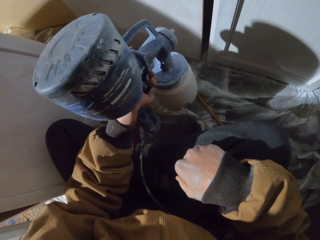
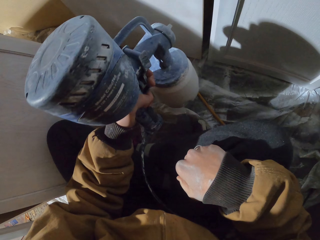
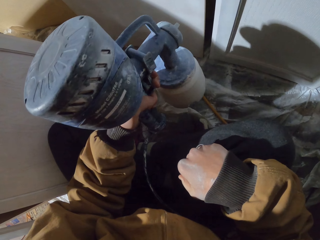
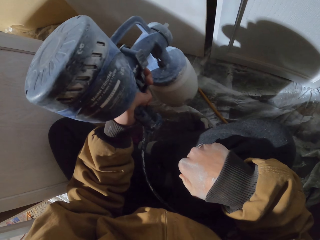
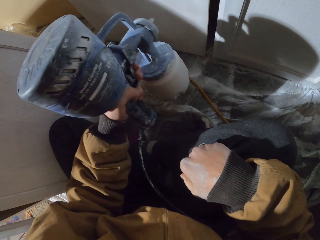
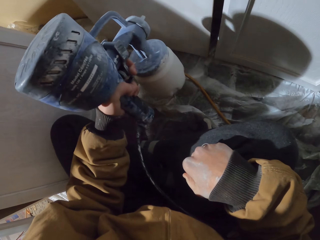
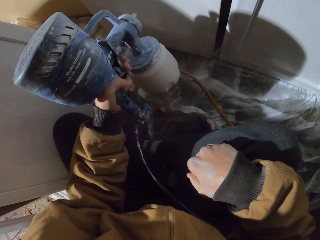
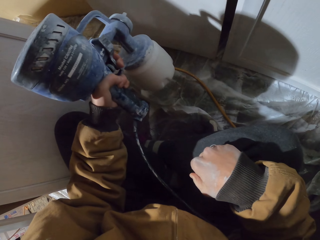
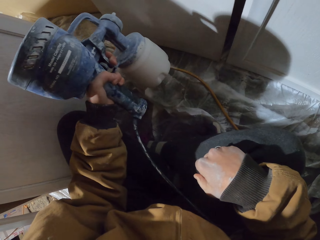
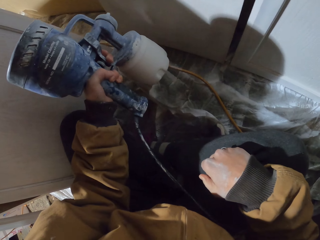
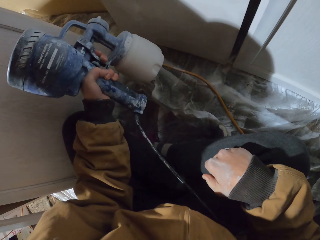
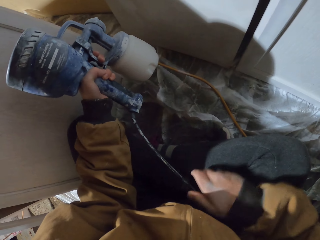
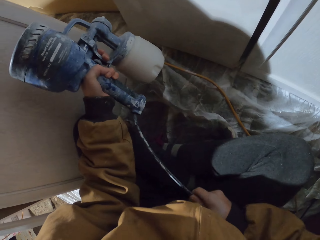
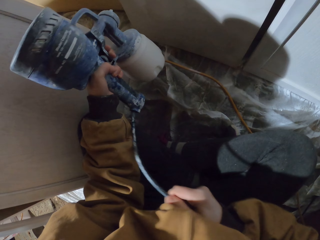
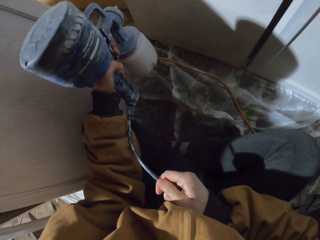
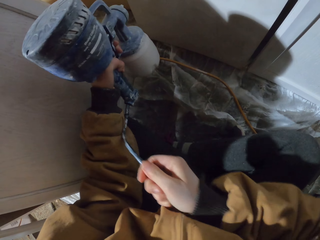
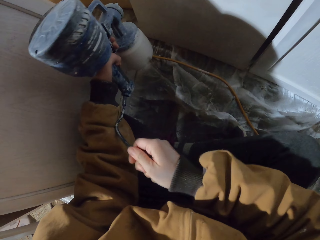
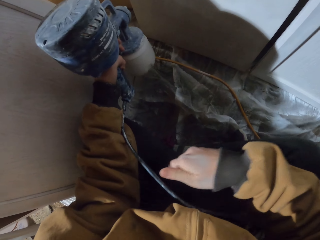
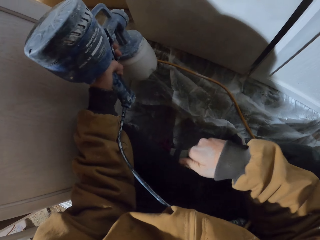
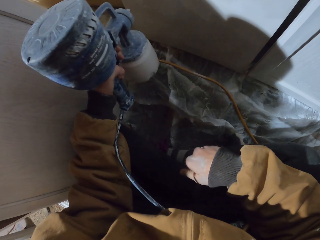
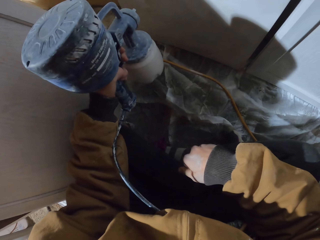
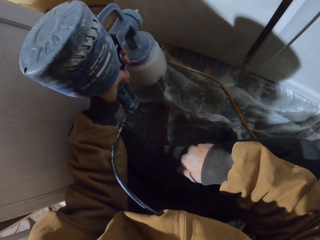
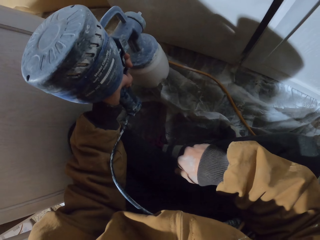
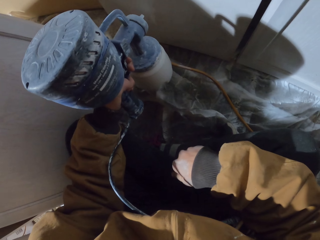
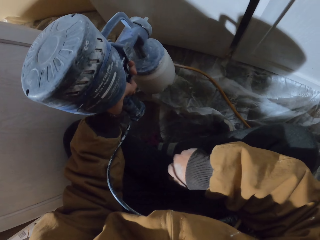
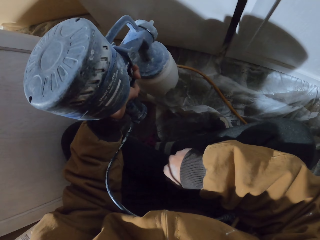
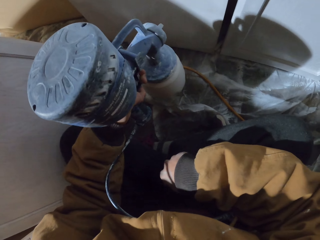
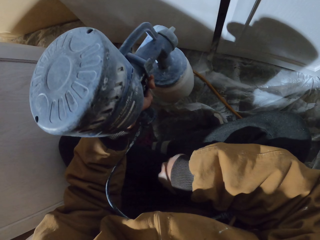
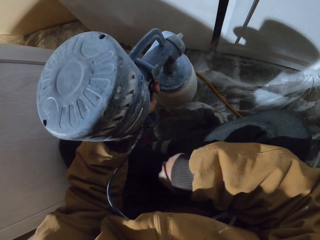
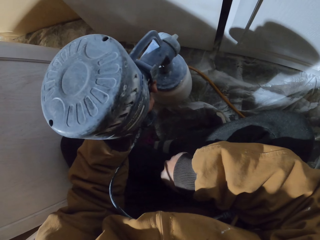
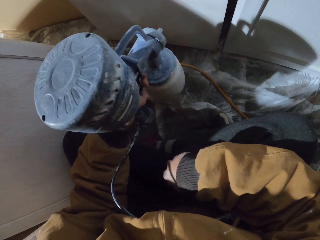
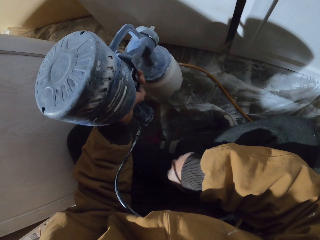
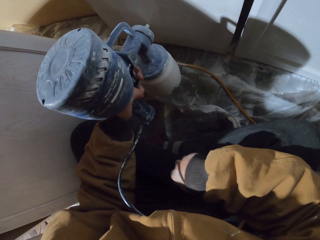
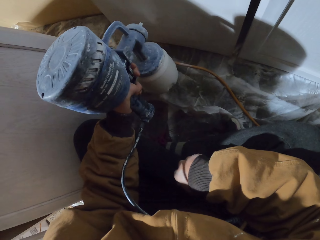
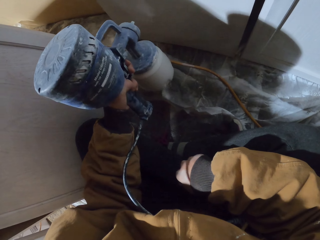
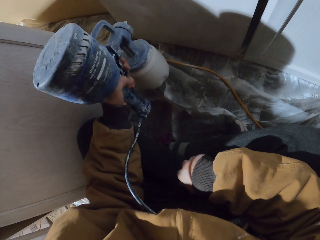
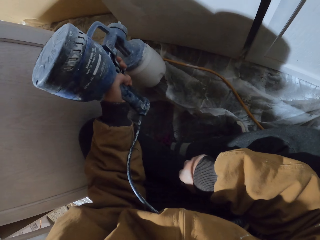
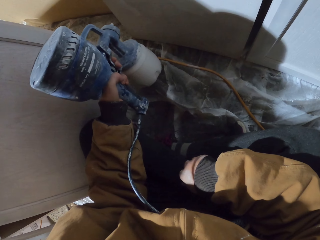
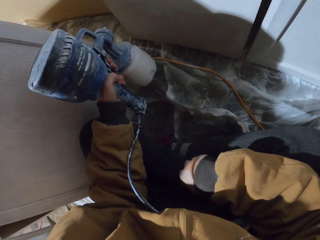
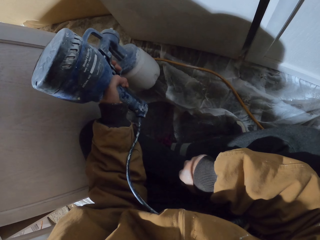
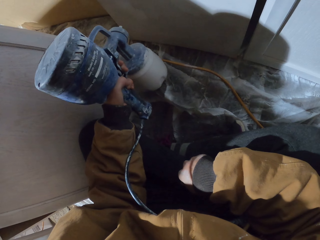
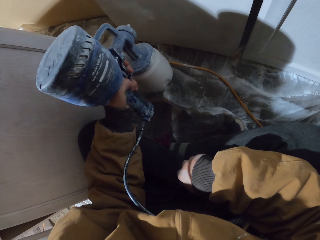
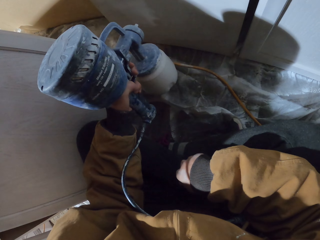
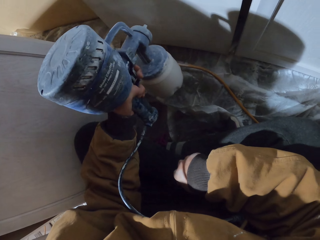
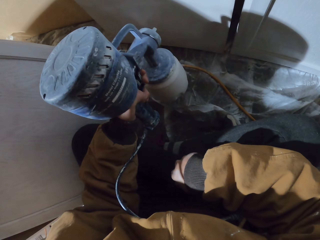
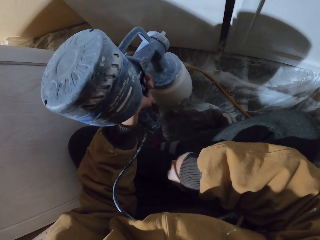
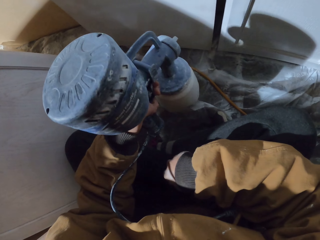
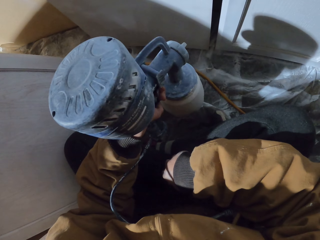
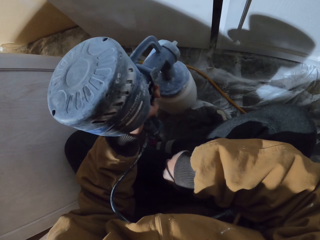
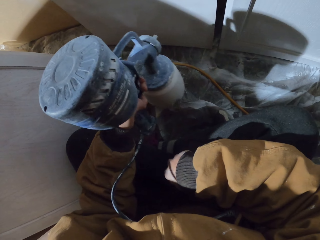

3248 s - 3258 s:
The camera wearer sprays the wood. They hold the spray gun cable. They spray the wood.

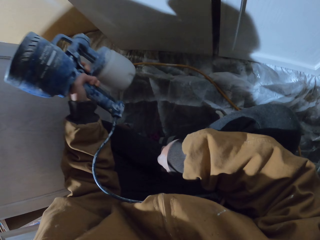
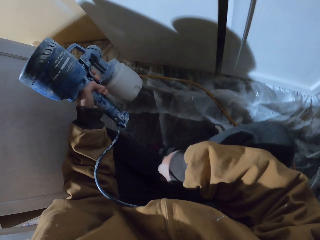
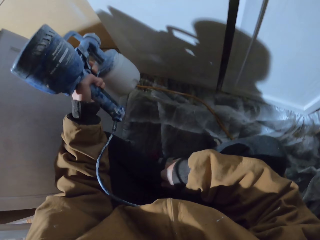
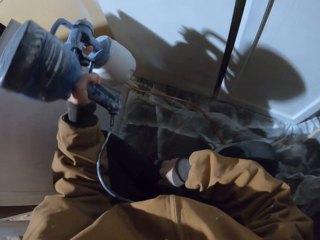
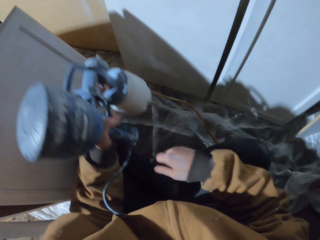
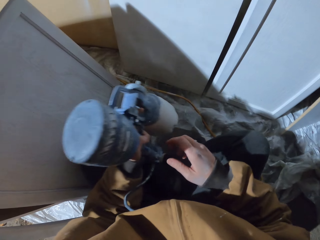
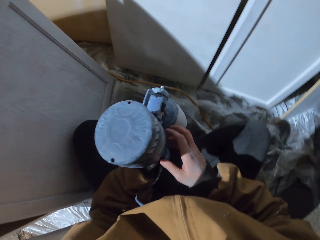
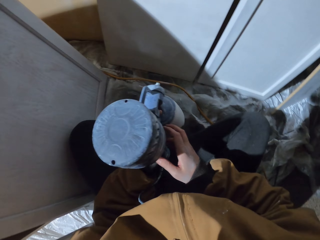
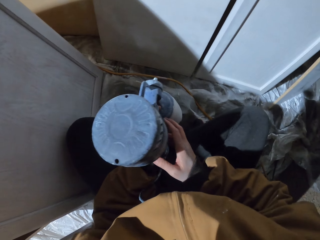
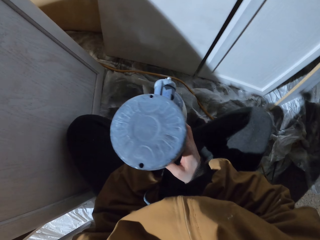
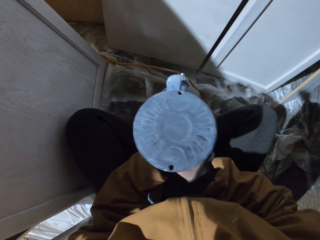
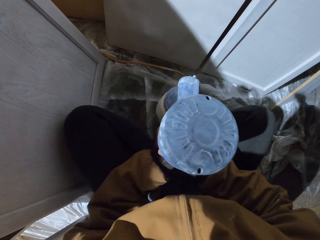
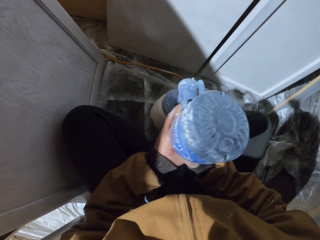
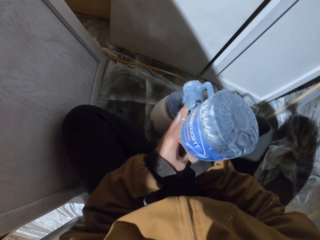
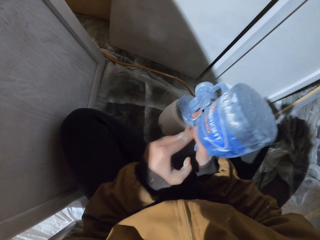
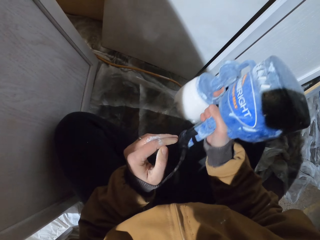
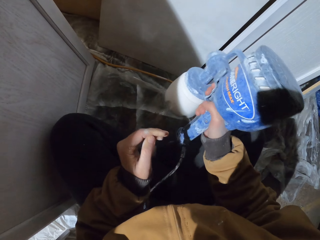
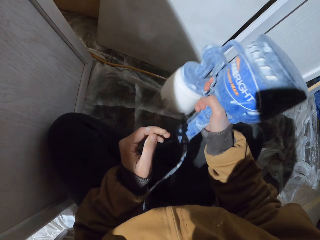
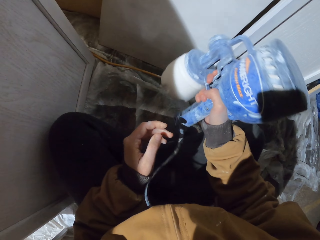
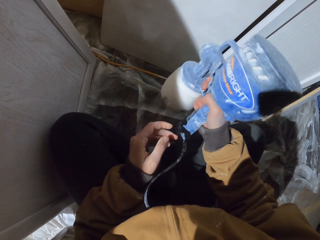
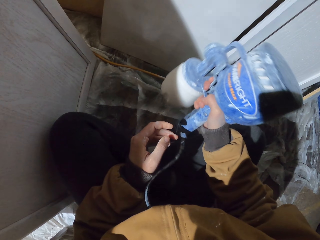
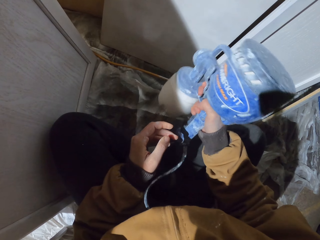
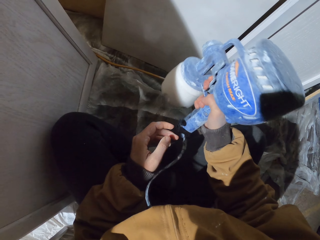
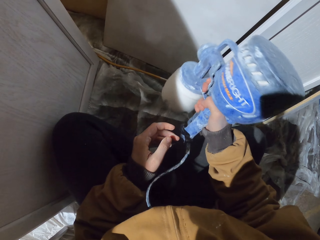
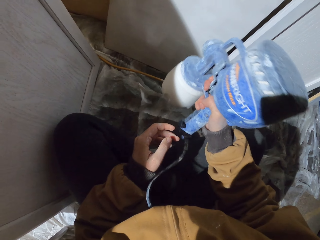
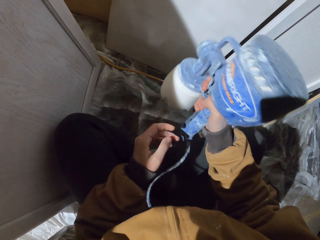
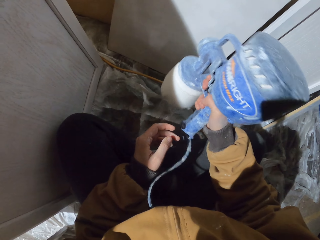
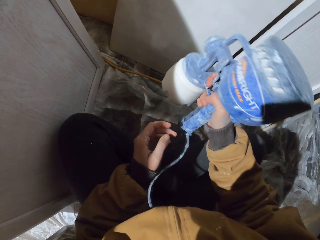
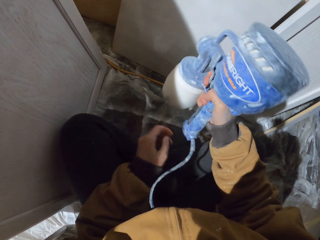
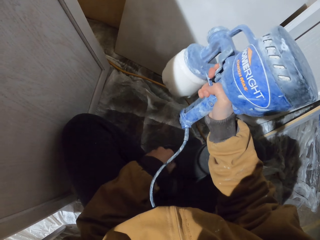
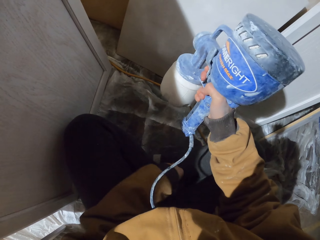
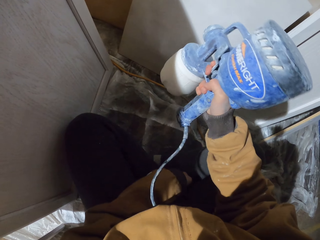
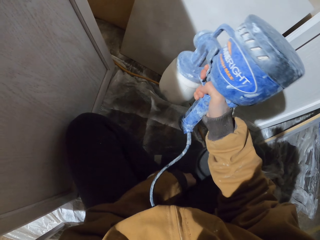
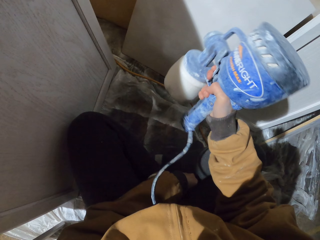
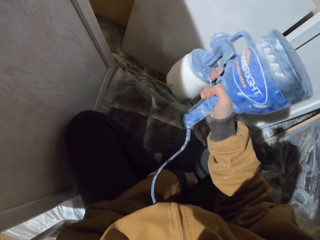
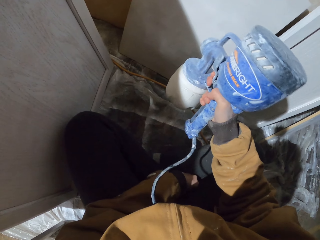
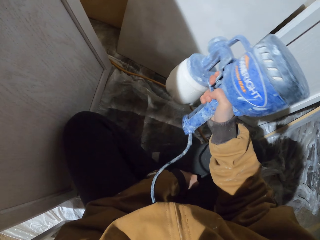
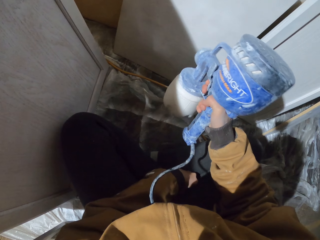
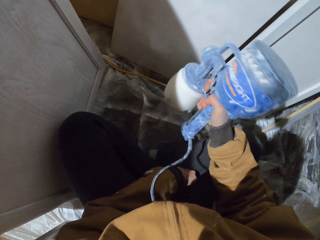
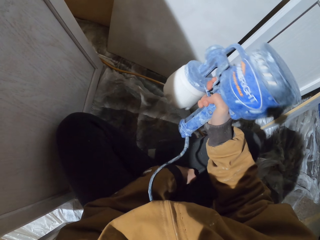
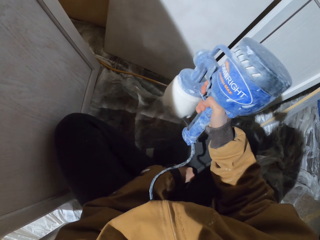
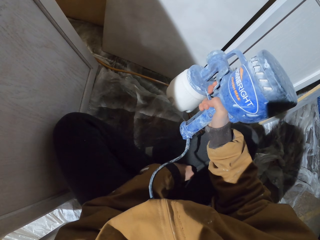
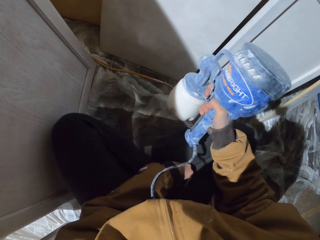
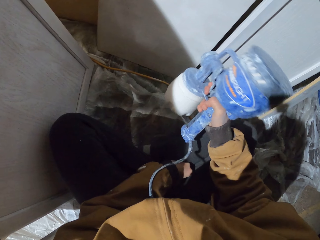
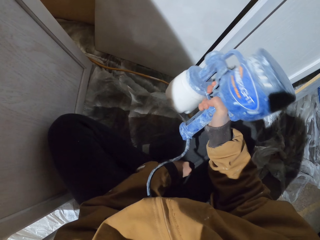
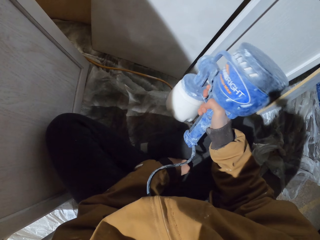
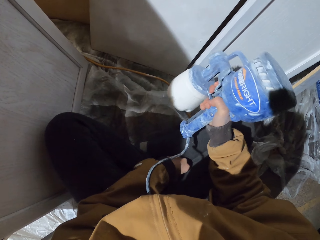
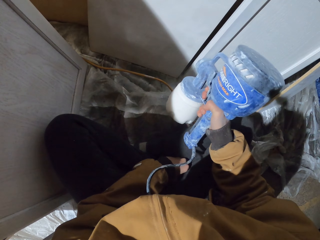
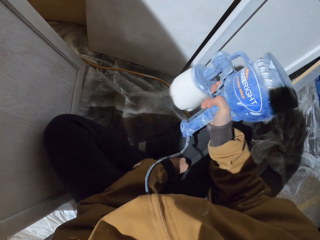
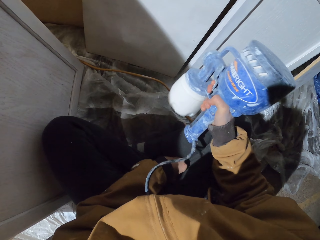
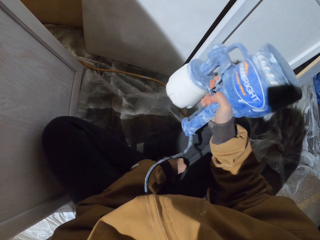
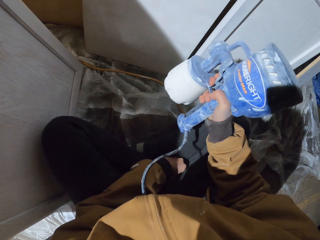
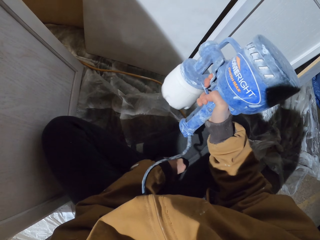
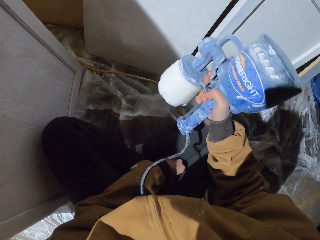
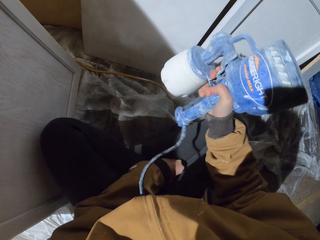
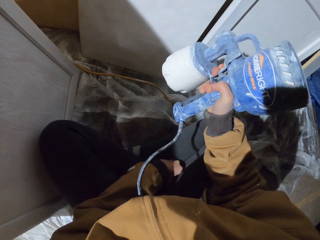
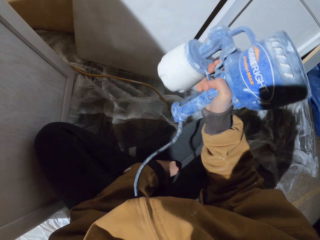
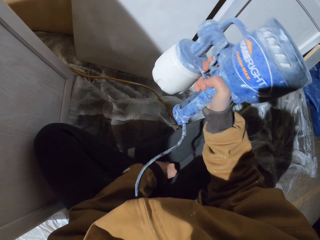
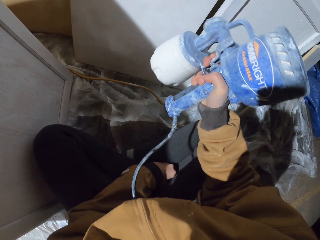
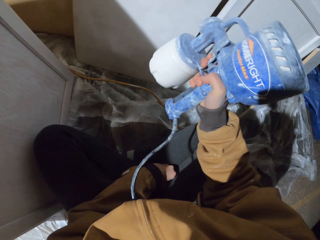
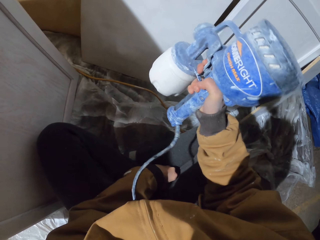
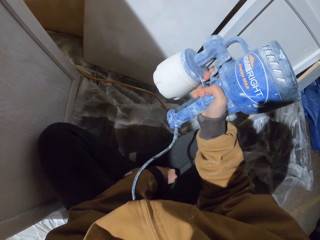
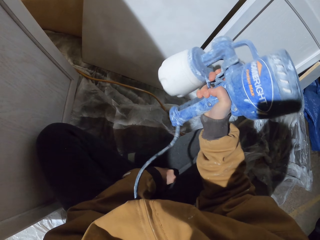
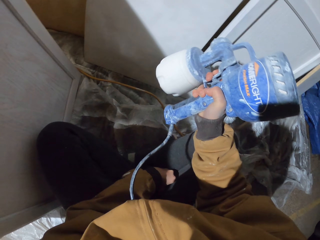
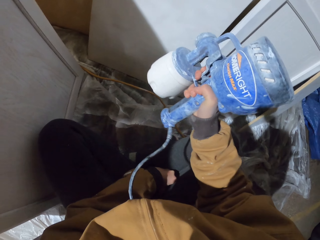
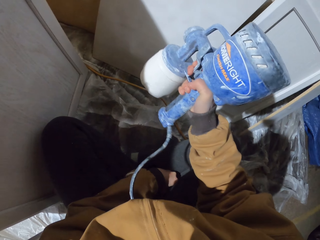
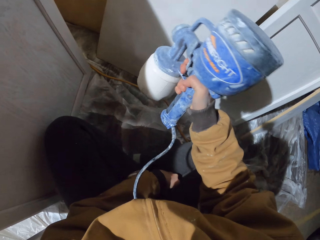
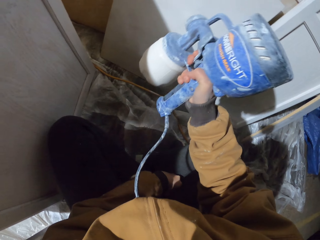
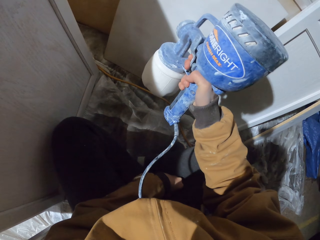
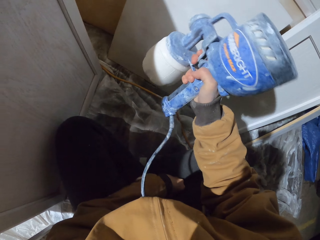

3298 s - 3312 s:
The camera wearer changes hands. They hold the spray gun. They move hands. They spray the wood.
